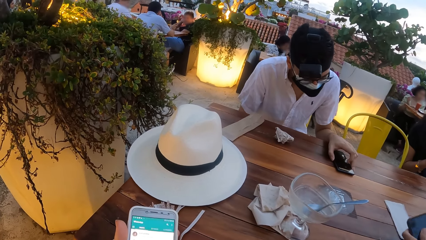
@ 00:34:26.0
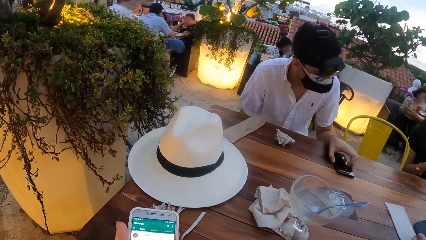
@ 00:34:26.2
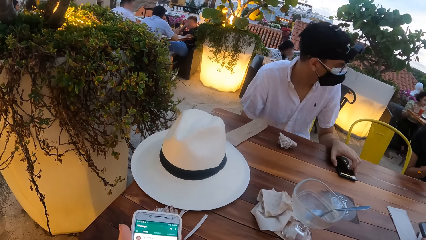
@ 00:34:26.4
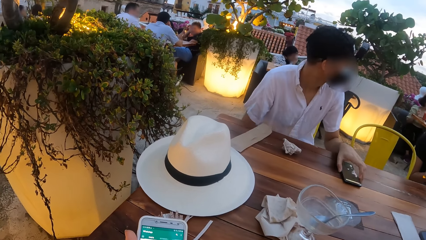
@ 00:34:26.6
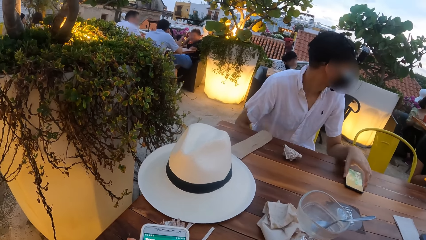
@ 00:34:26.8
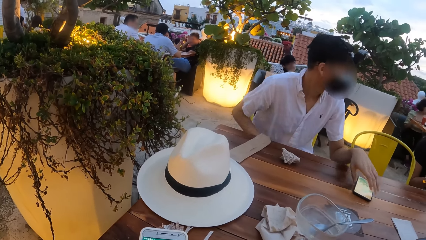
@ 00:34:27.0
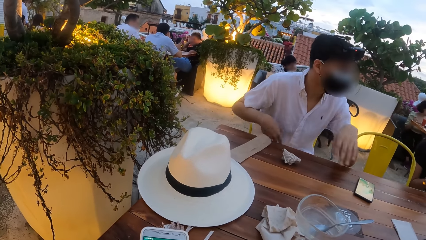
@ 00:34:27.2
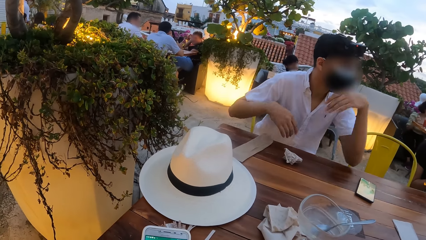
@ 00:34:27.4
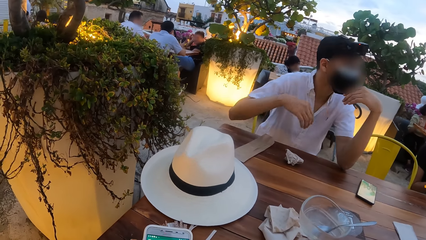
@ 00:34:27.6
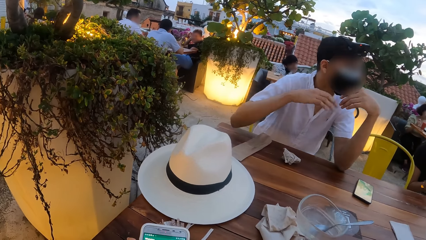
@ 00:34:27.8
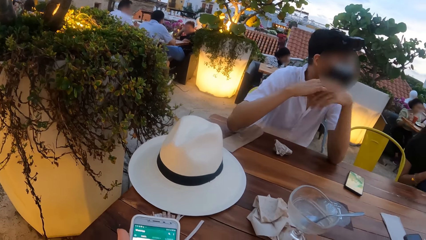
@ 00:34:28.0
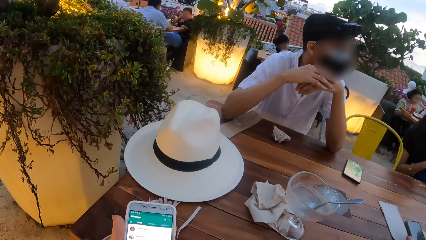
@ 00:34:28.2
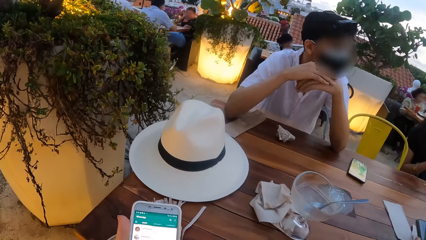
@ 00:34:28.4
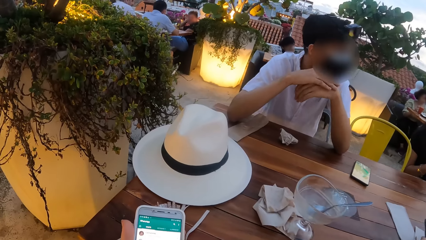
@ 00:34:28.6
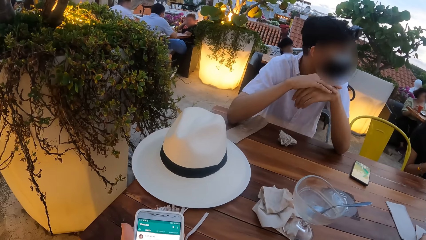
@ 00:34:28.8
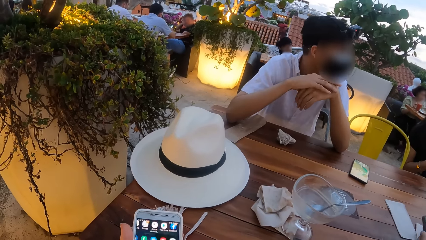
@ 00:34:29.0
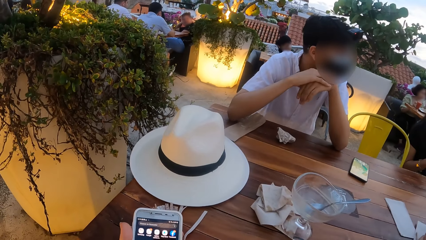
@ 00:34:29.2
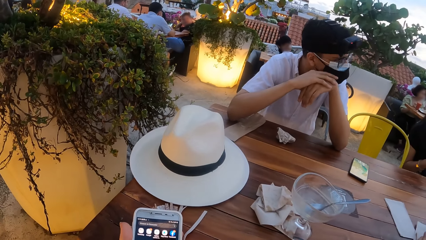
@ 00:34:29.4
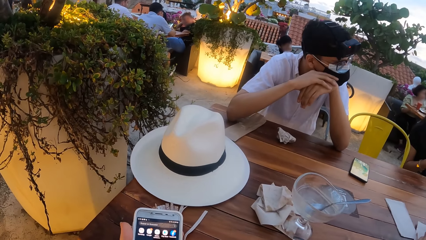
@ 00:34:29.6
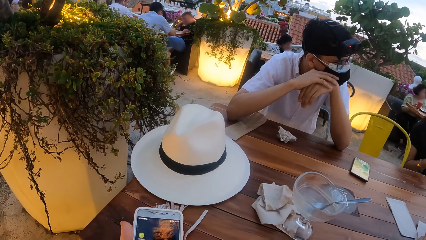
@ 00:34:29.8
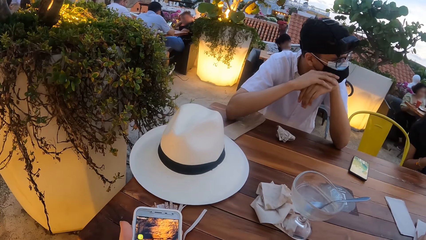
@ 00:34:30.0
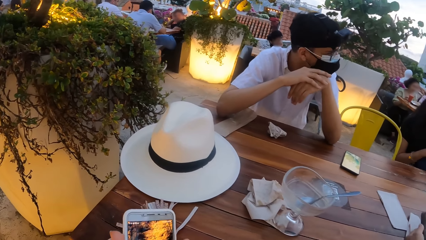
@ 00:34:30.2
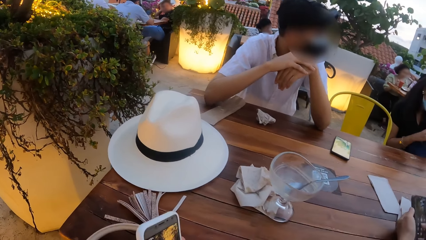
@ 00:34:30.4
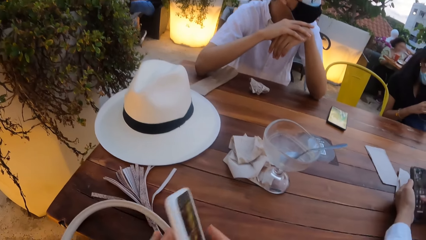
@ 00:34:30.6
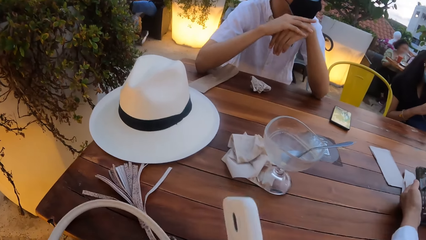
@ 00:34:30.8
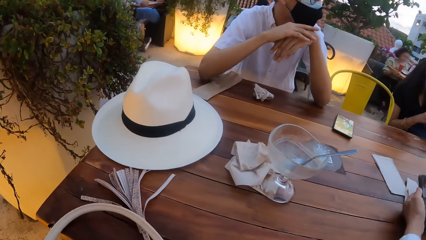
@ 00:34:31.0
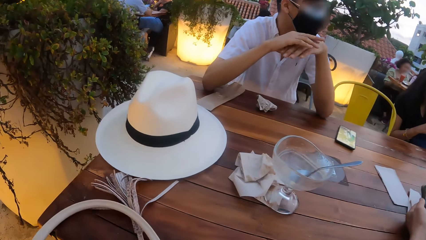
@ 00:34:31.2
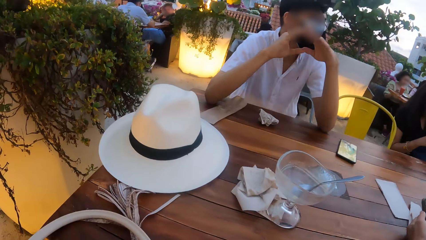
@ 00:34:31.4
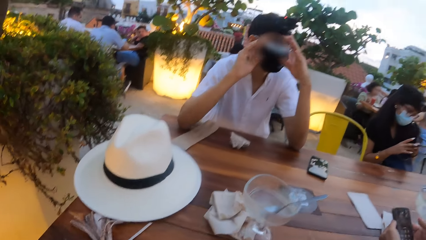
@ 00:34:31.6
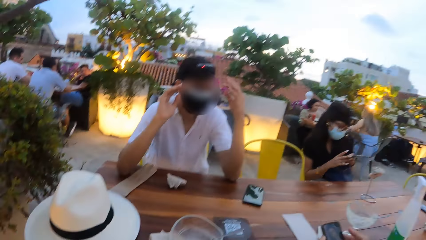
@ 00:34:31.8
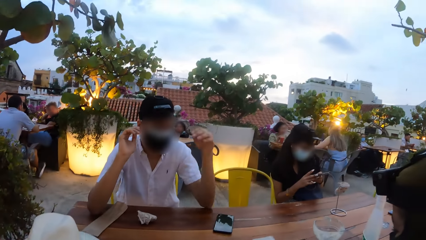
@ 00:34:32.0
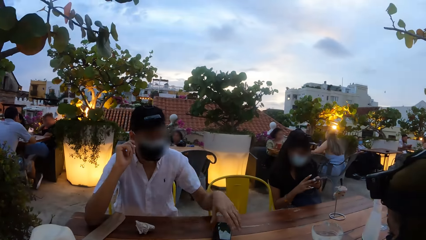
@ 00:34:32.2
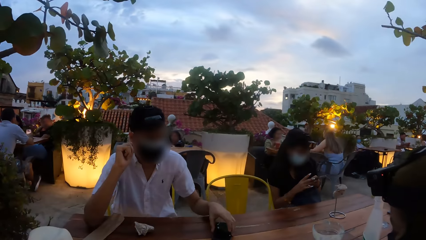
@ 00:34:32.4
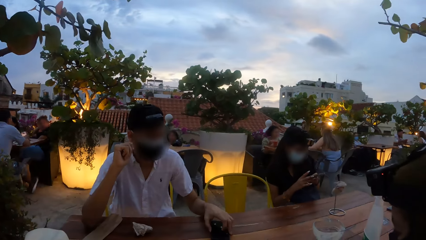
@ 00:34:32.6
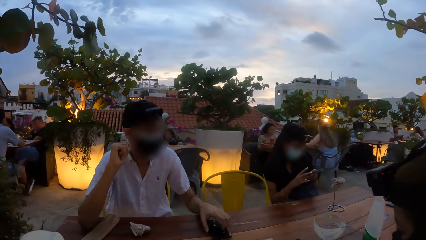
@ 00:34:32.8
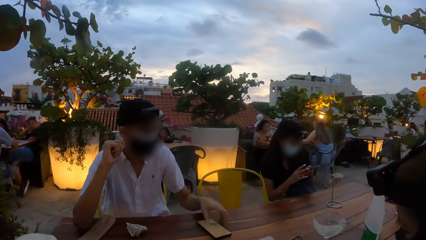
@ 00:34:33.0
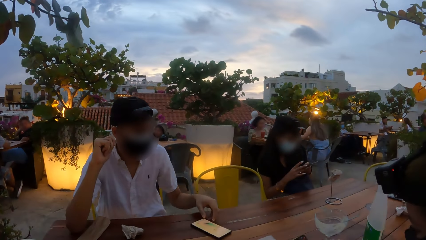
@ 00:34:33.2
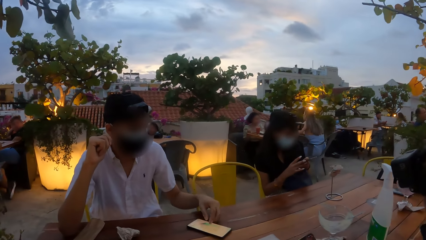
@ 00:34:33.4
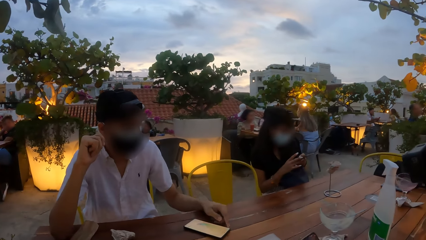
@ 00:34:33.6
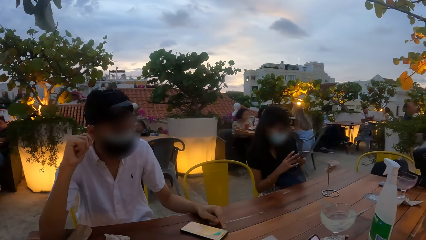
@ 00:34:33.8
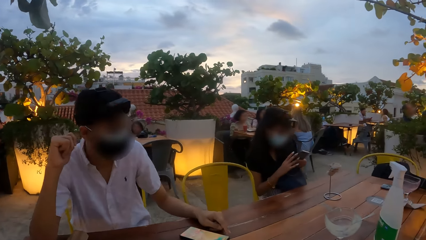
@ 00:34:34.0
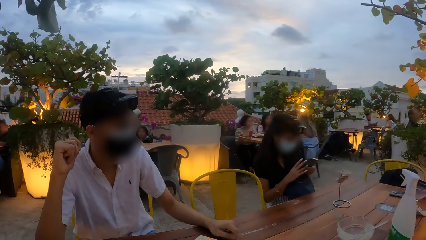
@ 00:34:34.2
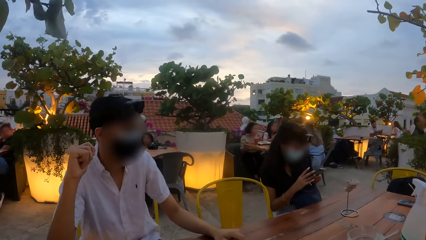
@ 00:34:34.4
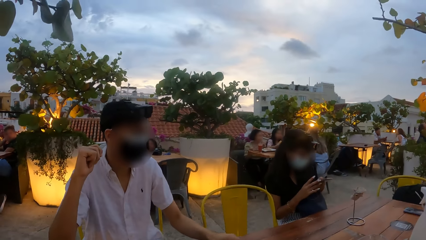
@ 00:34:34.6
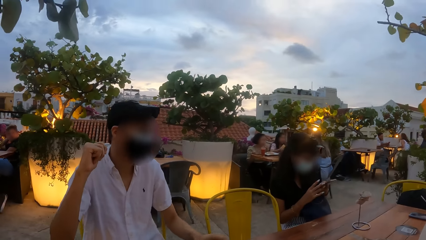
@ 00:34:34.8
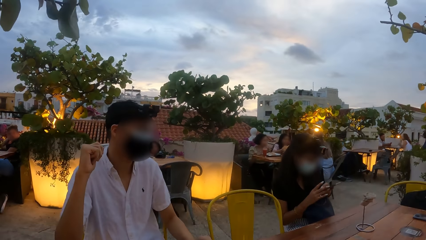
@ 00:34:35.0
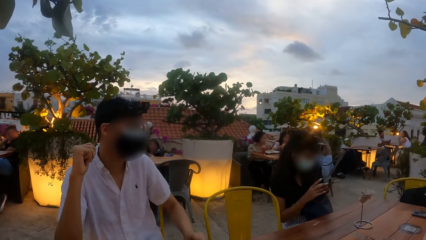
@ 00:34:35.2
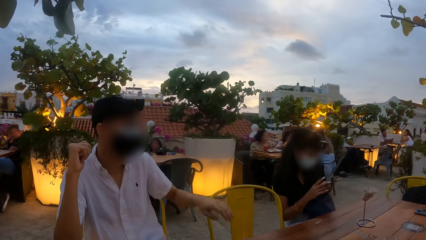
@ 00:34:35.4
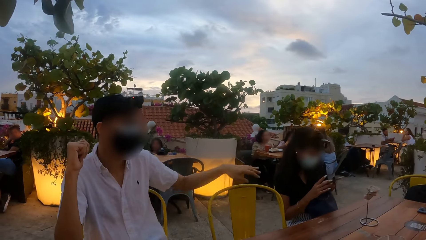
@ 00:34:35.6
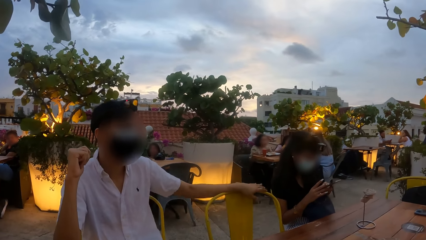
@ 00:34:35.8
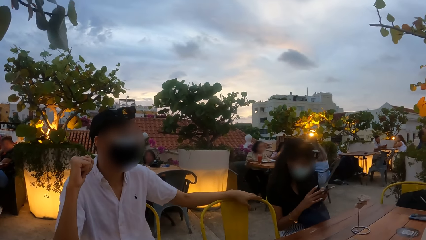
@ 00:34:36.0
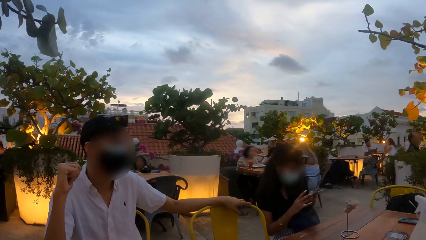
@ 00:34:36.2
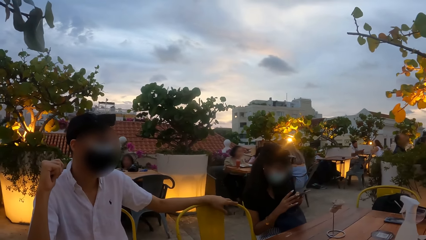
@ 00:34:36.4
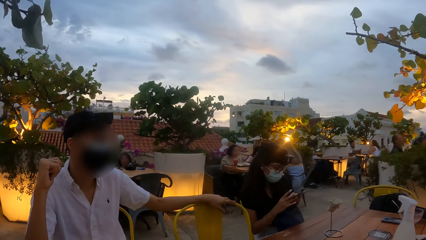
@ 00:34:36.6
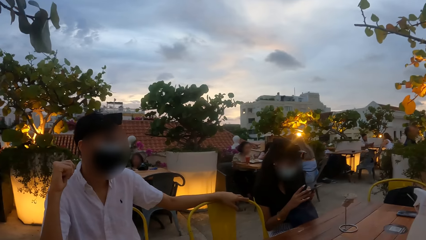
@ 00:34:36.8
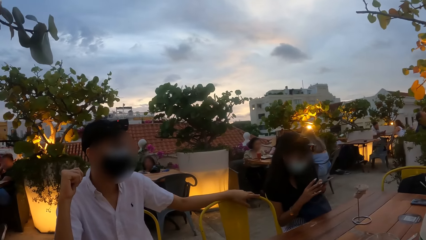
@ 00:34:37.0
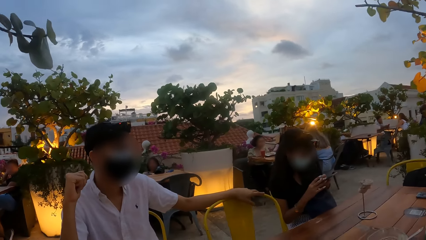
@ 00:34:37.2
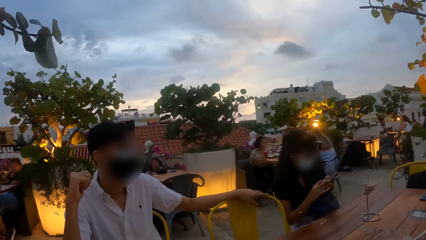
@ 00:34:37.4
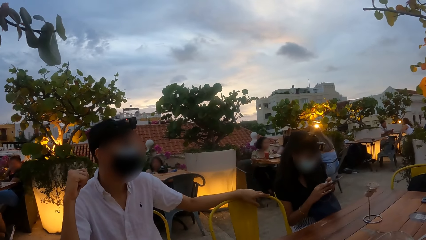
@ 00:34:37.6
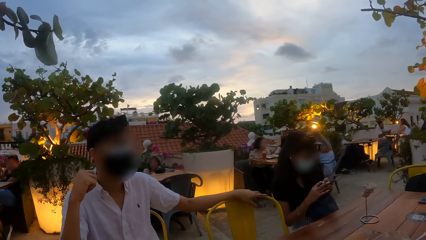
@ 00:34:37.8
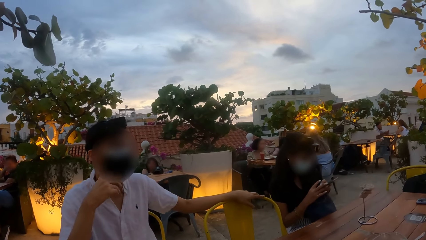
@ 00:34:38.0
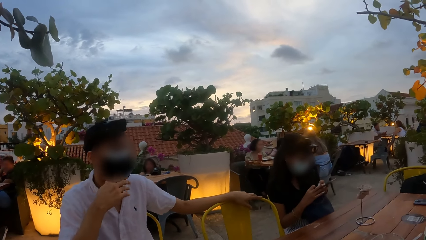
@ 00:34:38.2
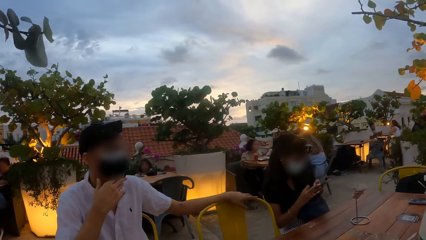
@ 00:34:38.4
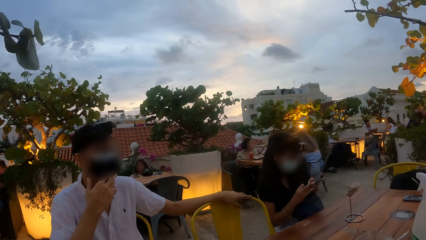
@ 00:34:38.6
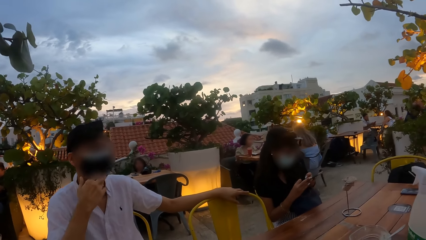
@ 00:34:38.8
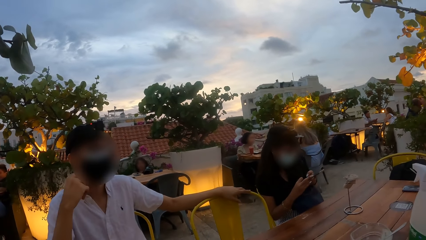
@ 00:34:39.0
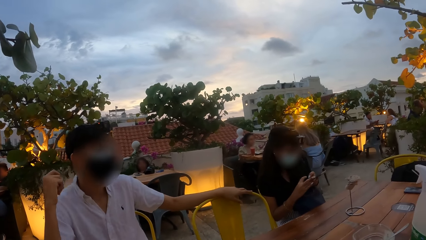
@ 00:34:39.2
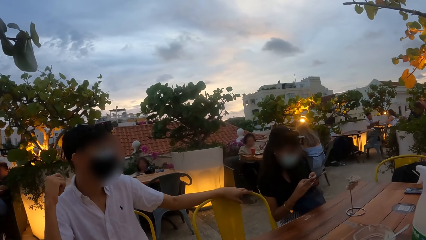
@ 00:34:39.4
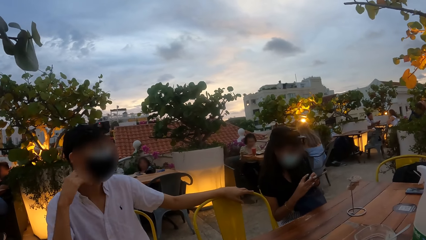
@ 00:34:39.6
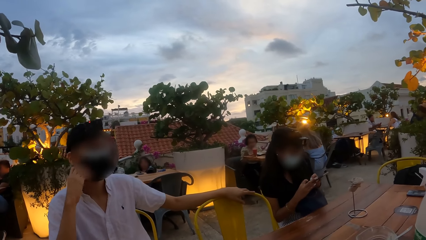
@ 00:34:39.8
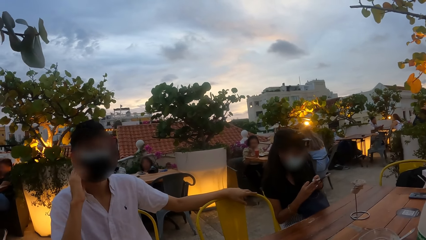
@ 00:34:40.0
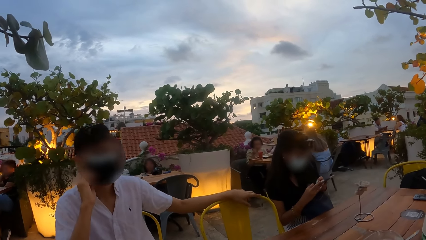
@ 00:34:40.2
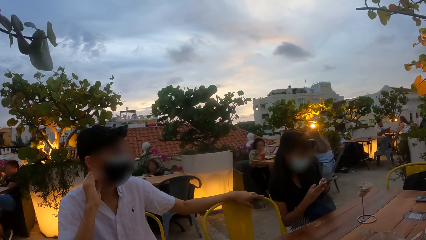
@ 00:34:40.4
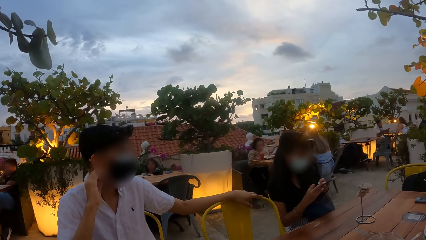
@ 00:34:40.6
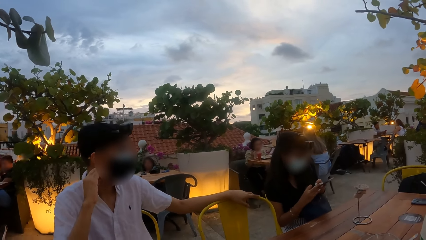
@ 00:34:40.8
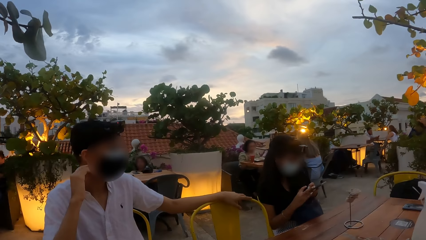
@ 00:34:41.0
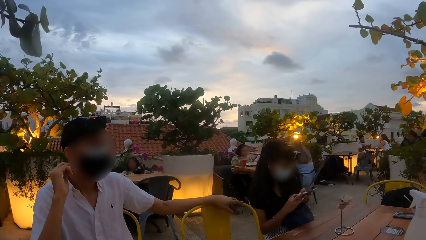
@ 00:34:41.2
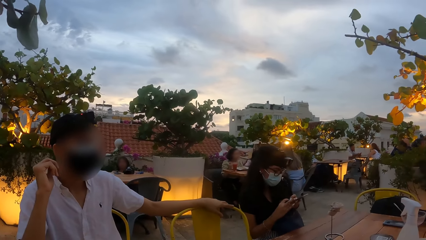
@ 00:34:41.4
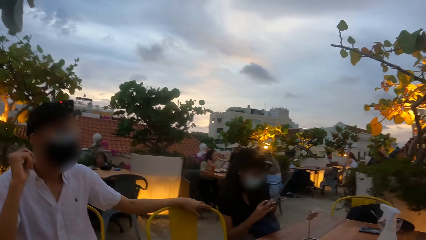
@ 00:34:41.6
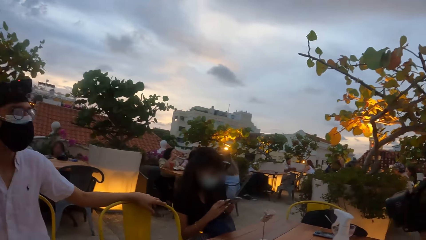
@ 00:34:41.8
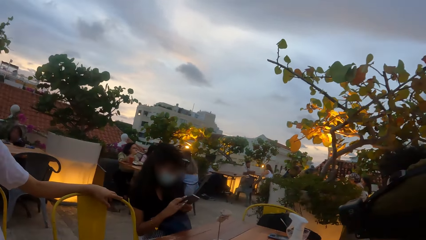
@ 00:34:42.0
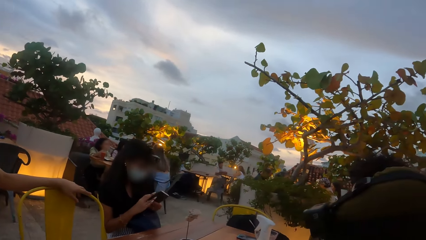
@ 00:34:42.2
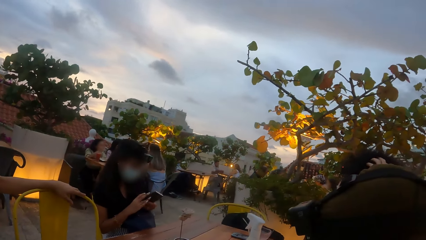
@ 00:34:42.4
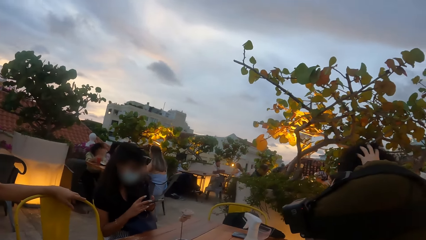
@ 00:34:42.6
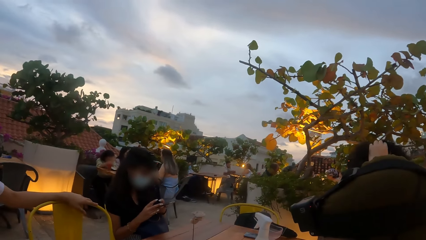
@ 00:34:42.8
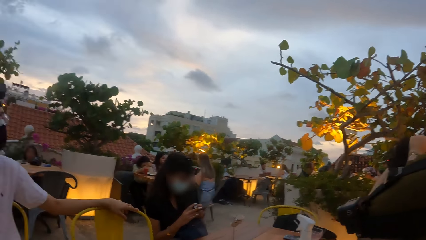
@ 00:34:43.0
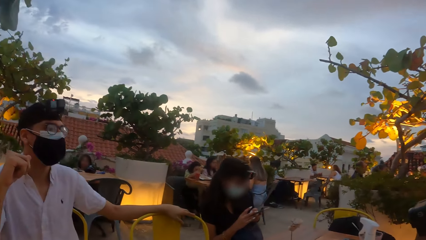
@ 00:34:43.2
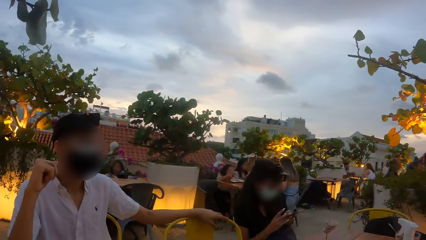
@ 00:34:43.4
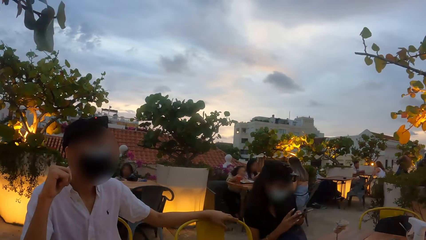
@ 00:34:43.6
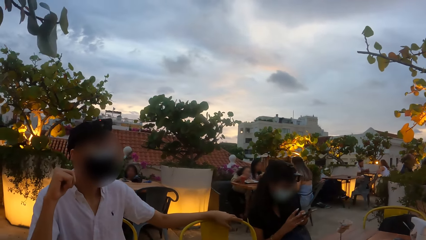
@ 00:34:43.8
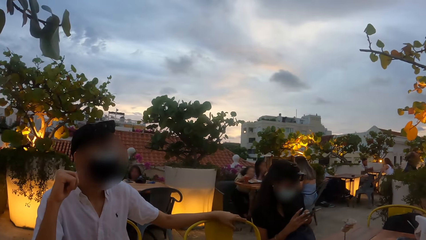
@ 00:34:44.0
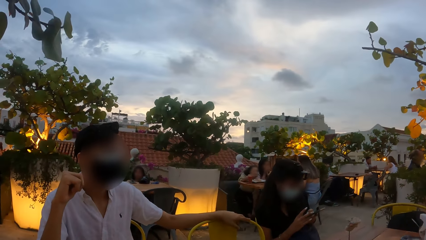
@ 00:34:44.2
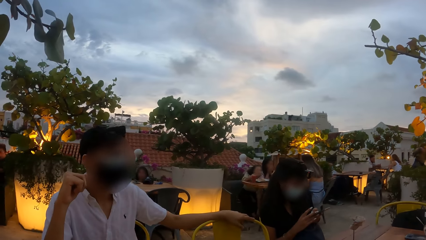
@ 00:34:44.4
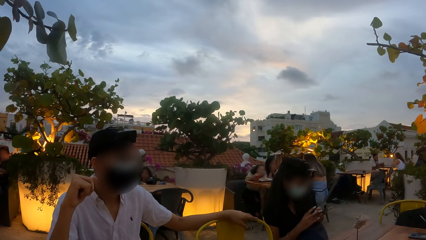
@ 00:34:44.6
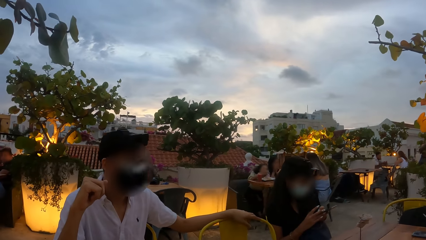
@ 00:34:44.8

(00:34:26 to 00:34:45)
A man drops his phone on a table. The man places both arms on the table. The man rests his head on his hands. The camera wearer operates her phone. A man demonstrates with his hands. A woman operates the phone with her hands. Another woman operates the phone with her hands. The man touches the phone on the table with his left hand. The man places his left hand on a chair. The man touches his face with his right hand. The second woman operates her phone. The camera wearer looks around a place. Another man touches his hair with his left hand.
